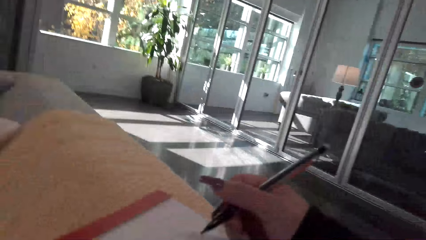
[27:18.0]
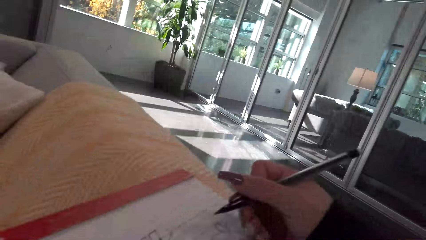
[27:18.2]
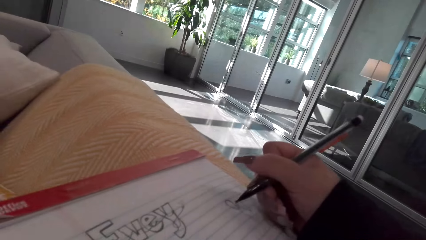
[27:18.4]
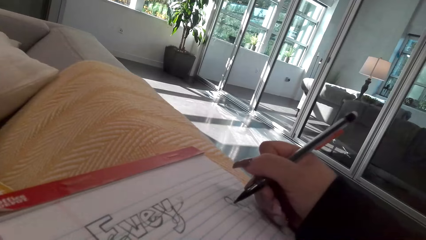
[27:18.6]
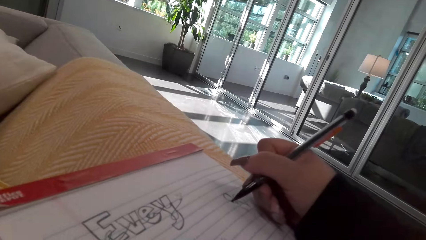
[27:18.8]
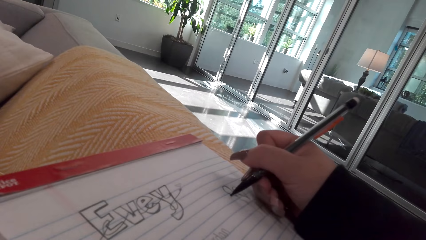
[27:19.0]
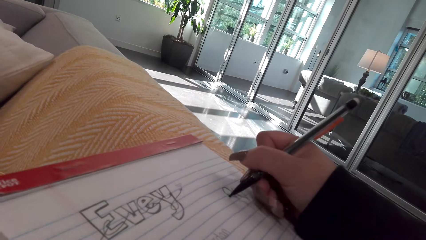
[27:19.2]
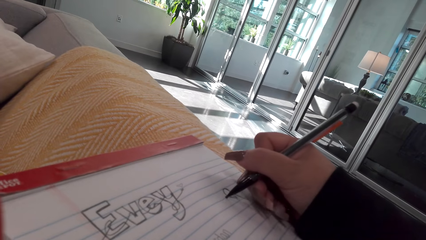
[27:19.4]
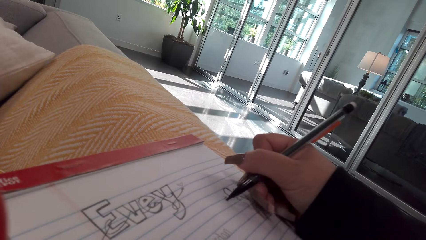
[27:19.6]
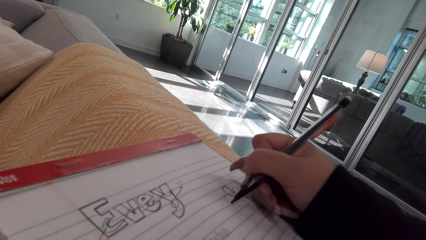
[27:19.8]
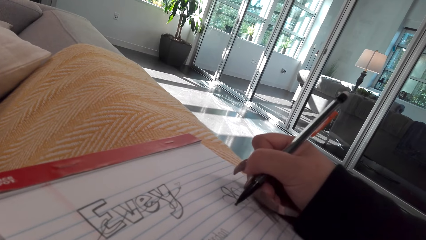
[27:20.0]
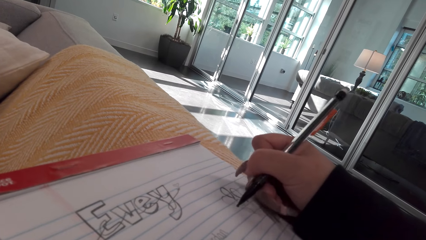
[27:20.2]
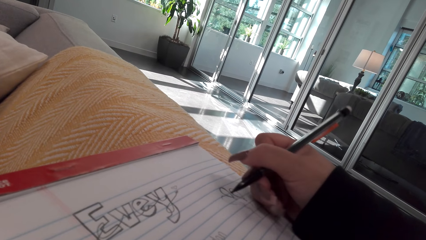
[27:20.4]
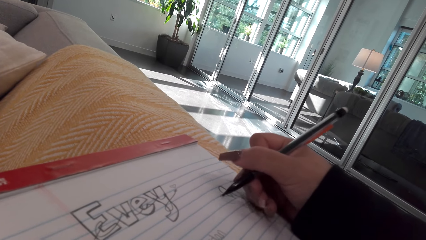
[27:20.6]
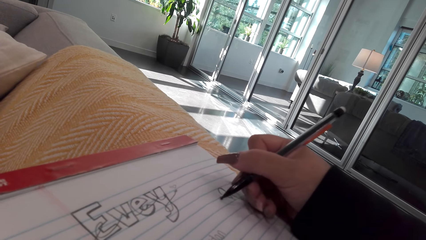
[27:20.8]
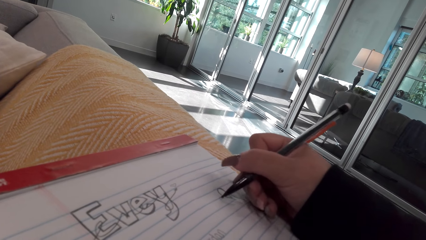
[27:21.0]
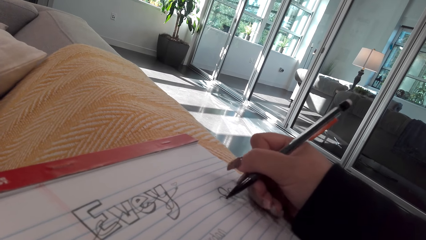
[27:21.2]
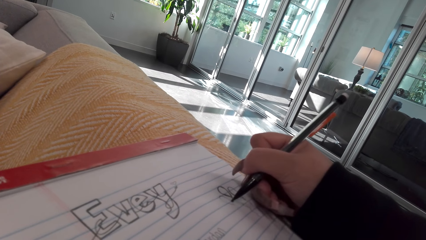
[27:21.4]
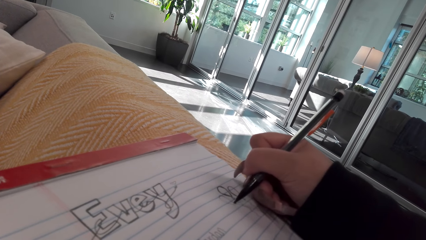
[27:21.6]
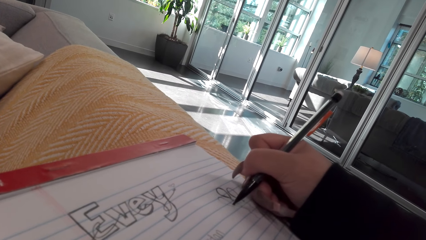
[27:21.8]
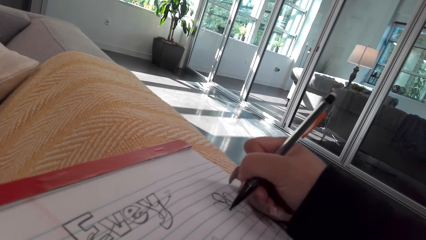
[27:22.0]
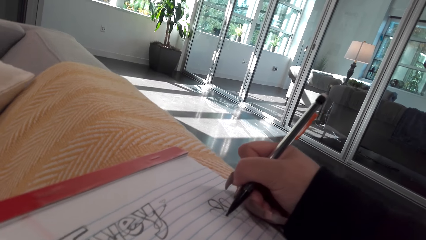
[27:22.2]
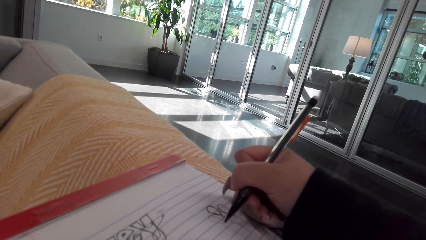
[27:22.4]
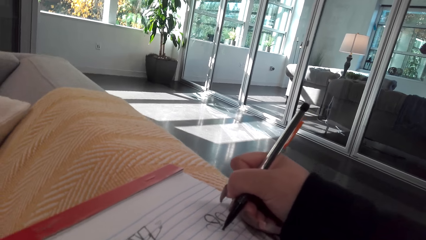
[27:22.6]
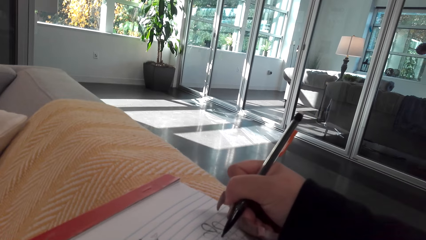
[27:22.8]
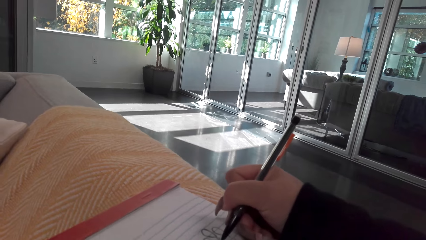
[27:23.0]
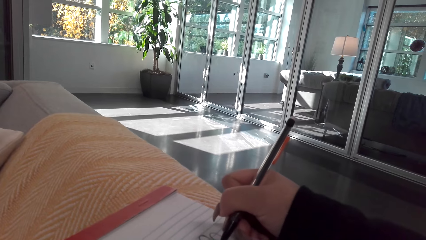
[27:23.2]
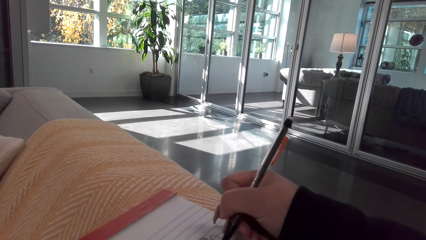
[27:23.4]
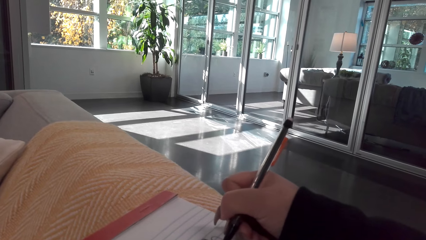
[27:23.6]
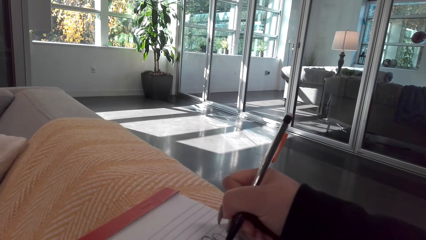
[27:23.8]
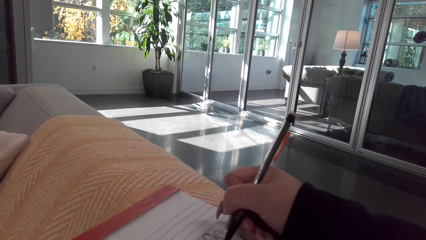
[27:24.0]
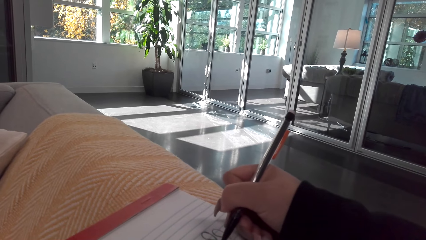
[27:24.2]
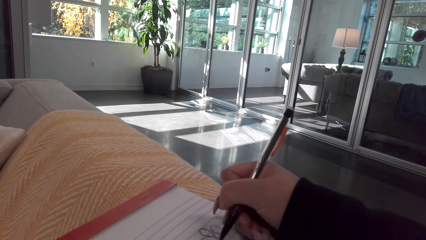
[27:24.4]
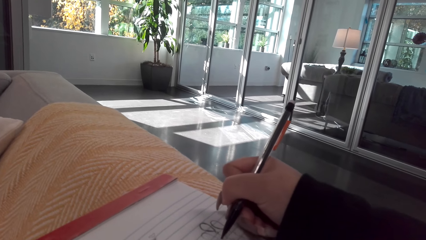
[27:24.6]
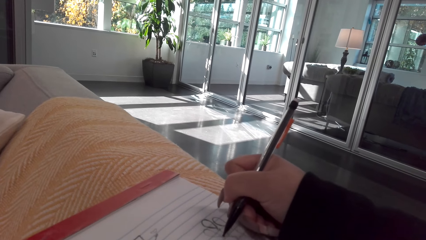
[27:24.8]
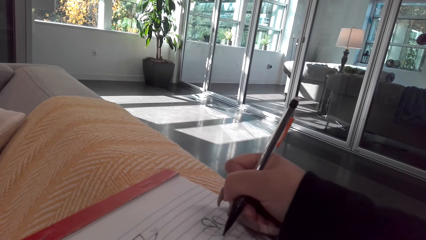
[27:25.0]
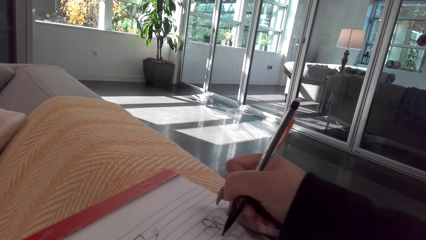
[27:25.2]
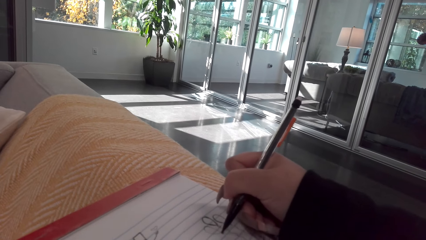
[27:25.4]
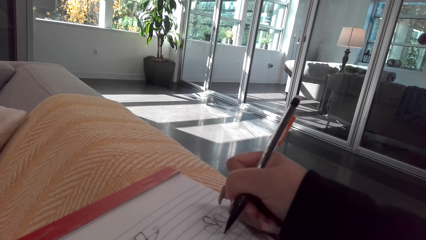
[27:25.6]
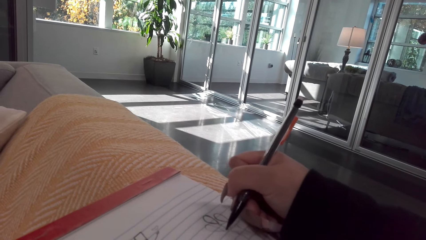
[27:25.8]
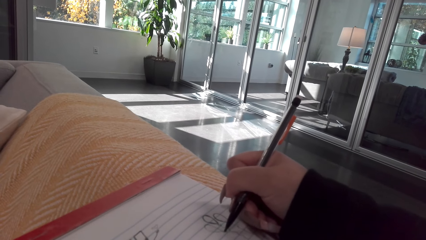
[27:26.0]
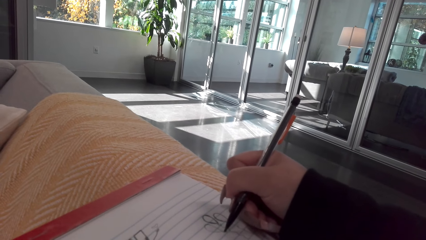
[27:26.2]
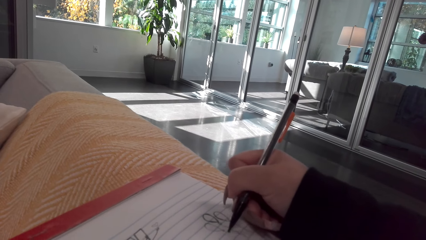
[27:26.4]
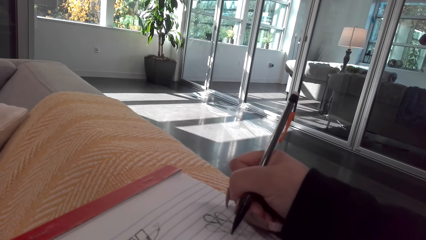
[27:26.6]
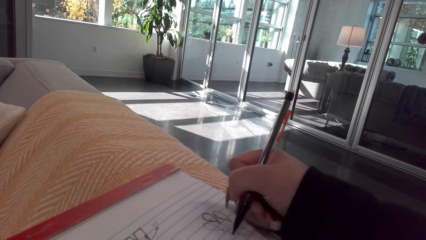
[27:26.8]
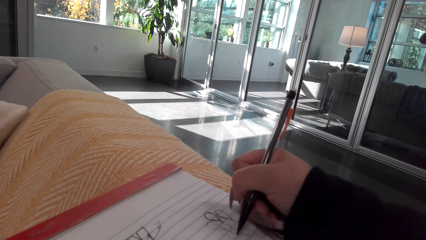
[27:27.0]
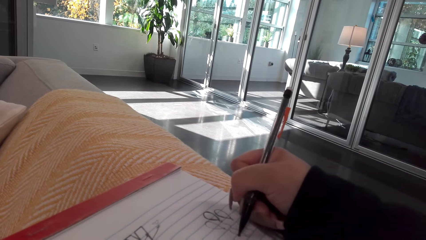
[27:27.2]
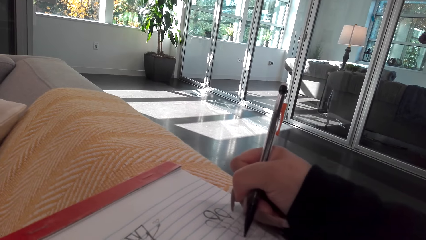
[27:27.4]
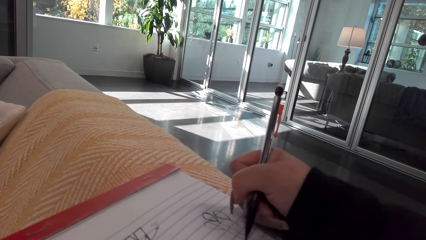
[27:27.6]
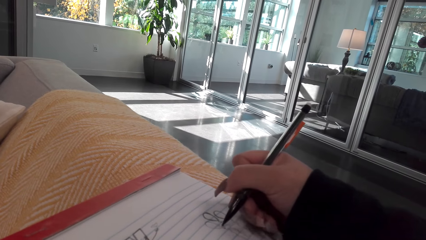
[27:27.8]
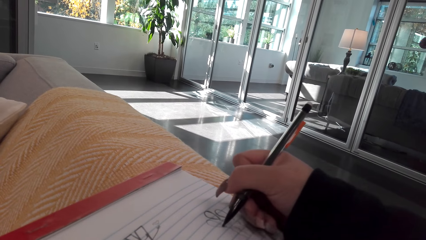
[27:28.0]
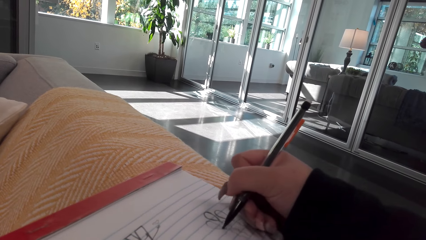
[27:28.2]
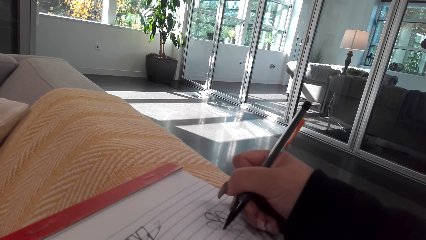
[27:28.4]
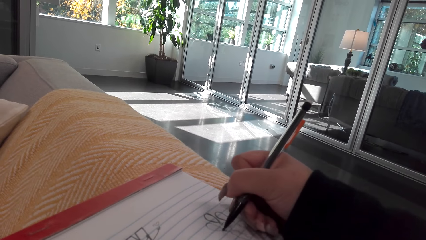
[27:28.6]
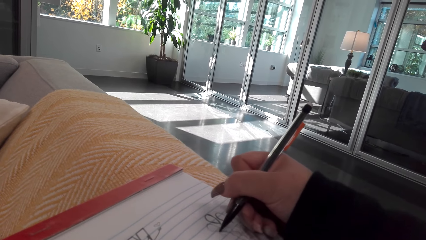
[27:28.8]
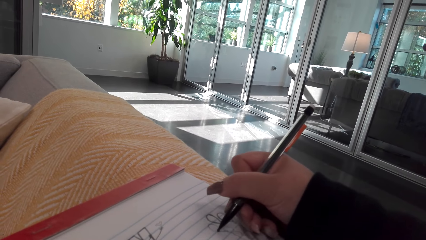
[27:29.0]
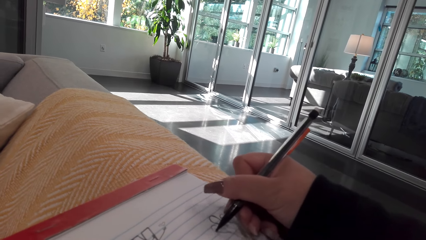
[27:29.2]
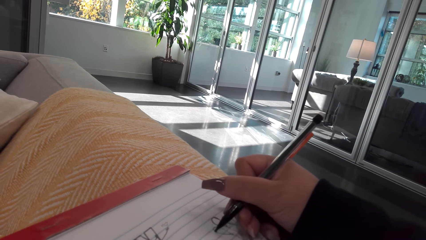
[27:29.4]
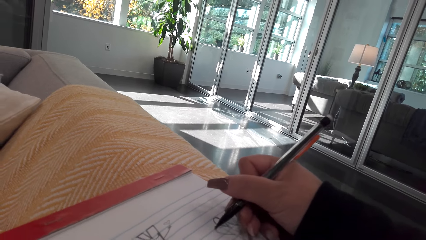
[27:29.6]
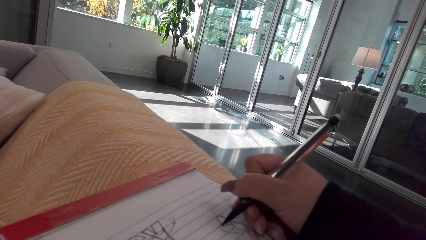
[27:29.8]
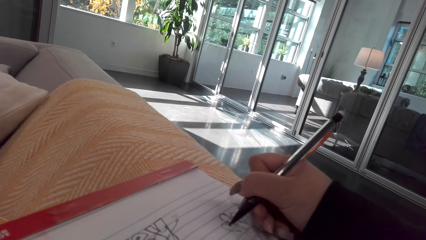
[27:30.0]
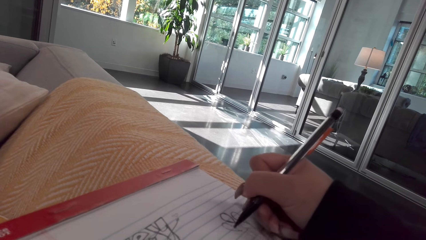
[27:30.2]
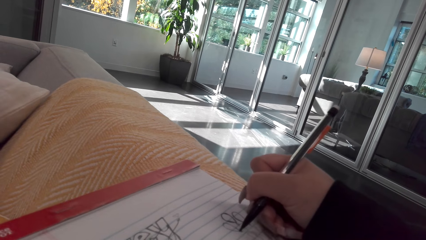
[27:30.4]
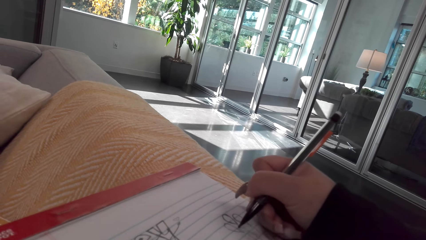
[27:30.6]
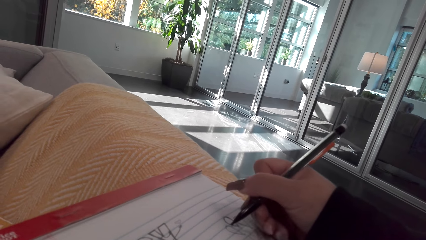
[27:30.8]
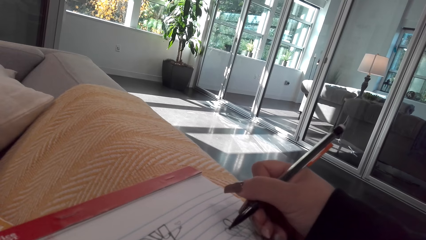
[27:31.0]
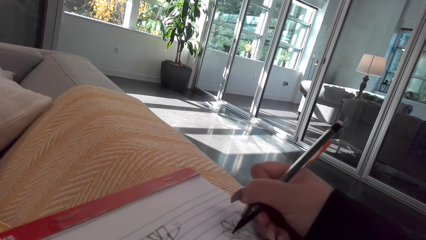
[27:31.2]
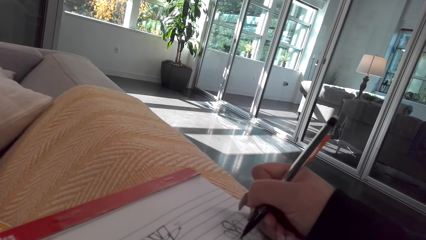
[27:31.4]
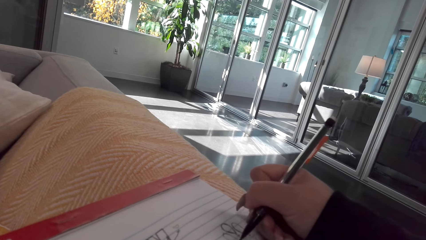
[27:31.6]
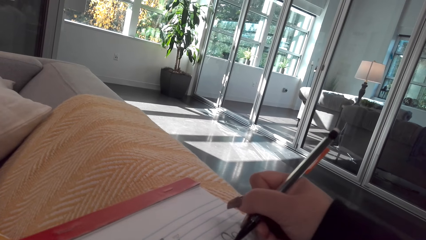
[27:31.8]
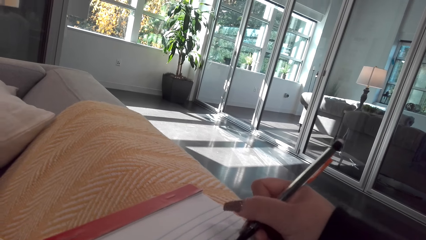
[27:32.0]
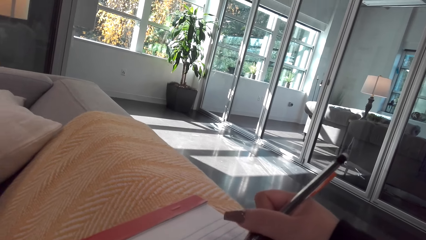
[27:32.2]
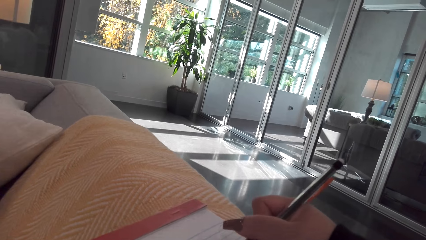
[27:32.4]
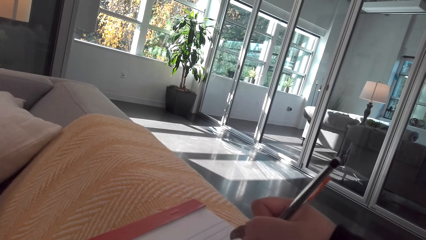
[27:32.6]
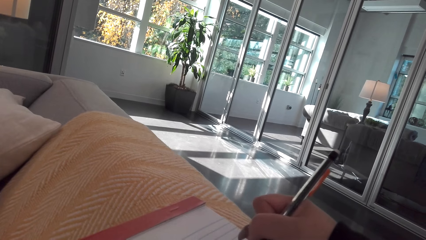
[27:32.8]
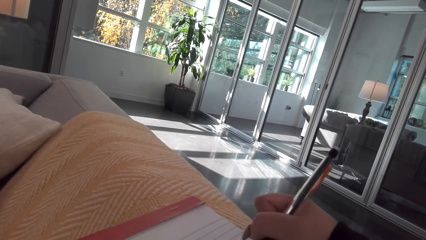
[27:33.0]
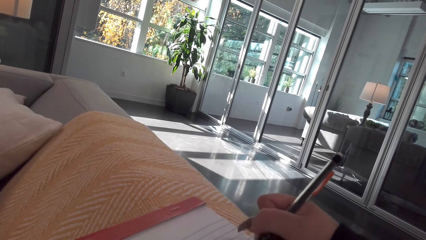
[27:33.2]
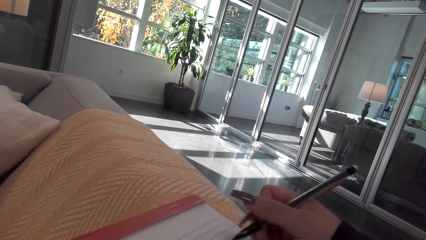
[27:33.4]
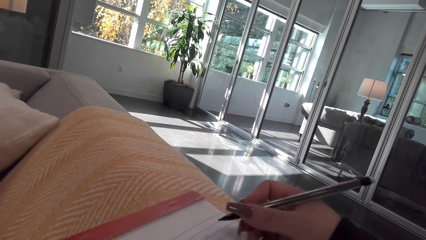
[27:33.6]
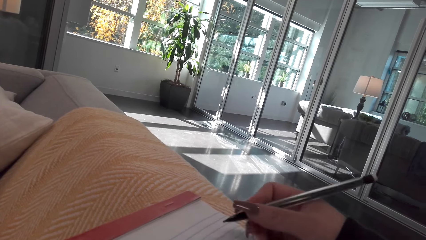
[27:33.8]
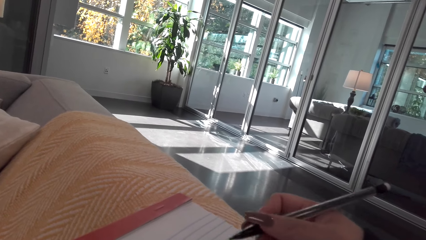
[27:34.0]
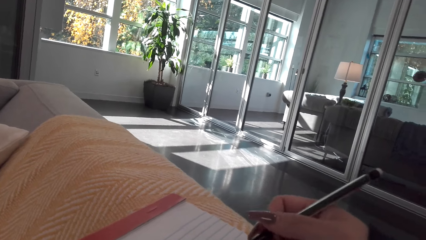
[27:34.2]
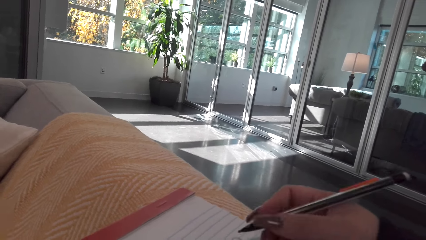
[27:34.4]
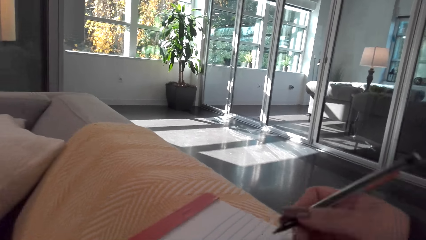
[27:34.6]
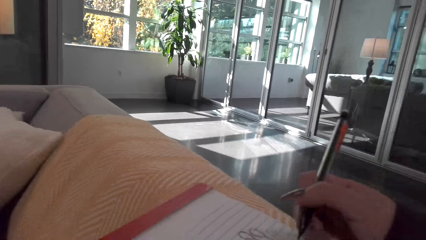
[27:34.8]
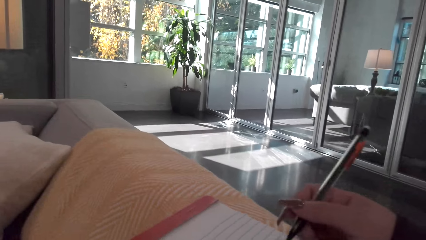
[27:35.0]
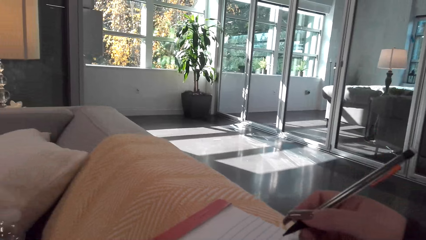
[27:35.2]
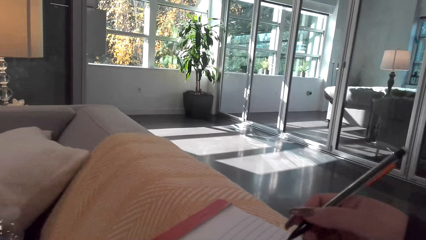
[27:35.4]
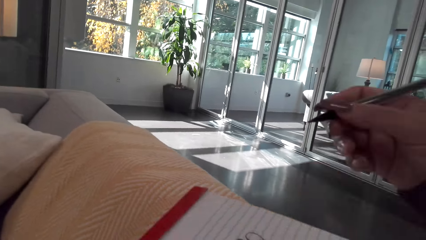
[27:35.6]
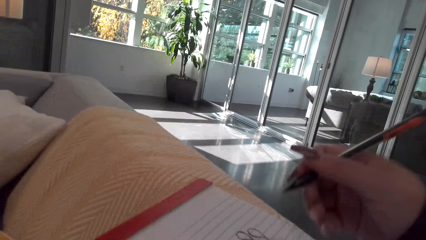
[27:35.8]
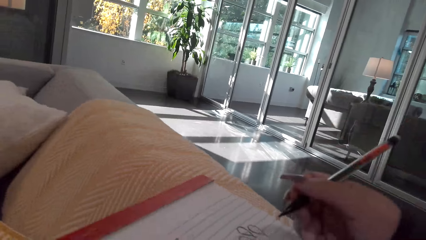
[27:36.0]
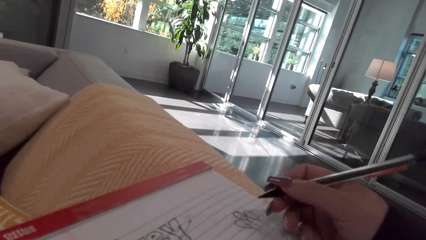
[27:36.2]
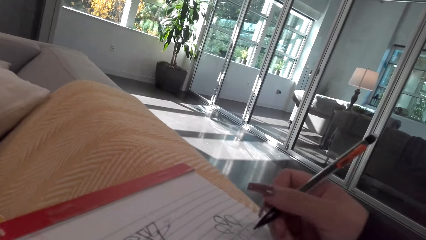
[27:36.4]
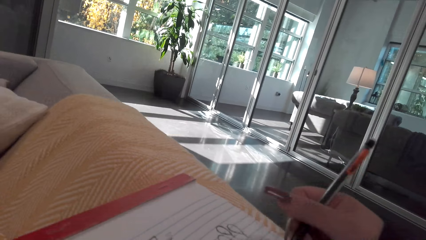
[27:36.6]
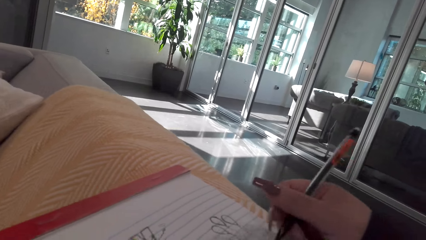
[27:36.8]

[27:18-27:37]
The camera wearer talks with a person on the phone. He moves his hand.
